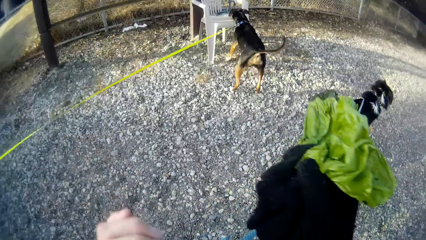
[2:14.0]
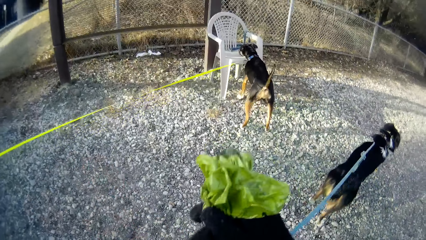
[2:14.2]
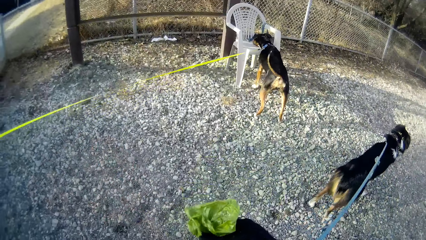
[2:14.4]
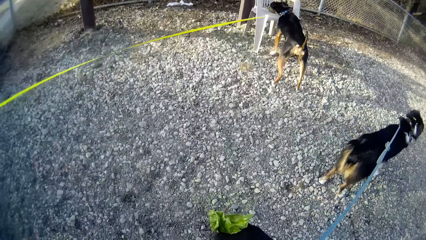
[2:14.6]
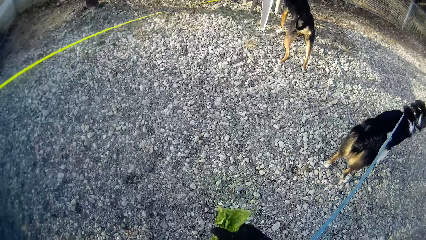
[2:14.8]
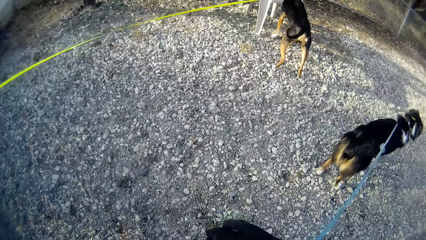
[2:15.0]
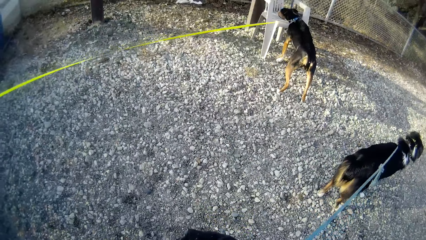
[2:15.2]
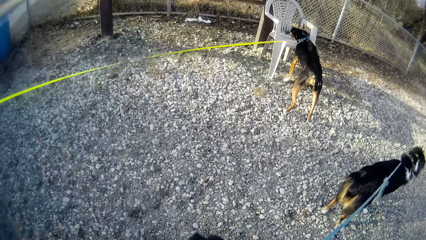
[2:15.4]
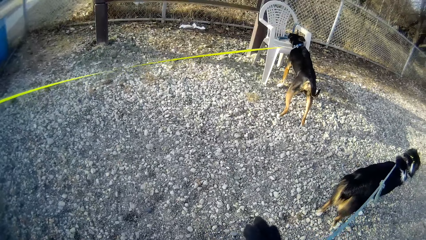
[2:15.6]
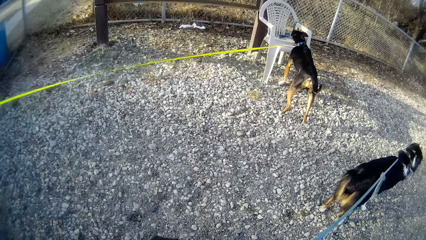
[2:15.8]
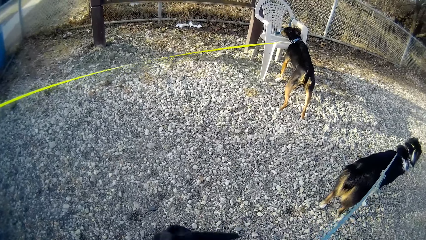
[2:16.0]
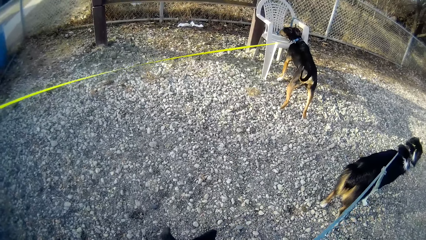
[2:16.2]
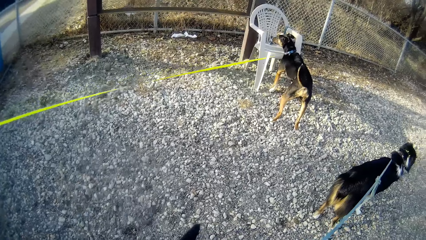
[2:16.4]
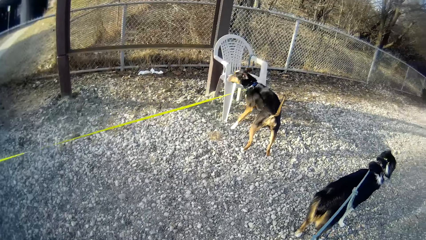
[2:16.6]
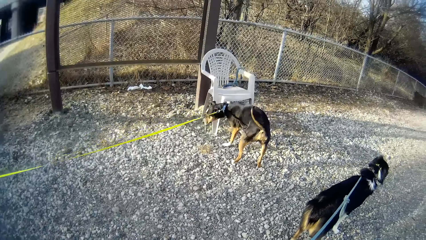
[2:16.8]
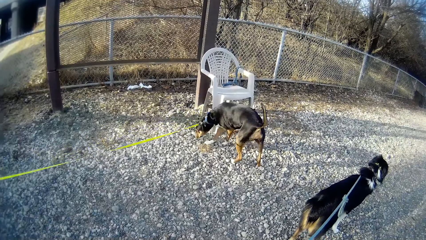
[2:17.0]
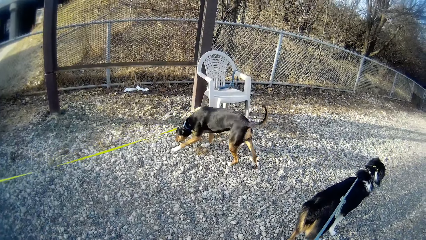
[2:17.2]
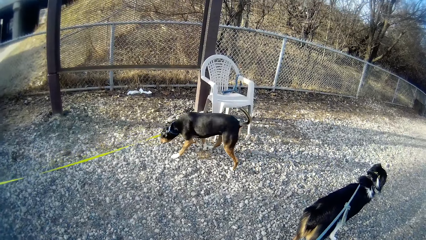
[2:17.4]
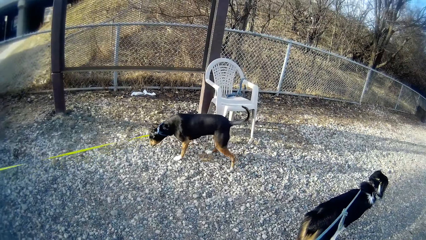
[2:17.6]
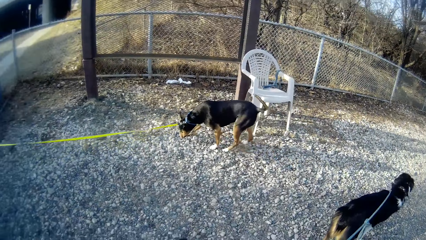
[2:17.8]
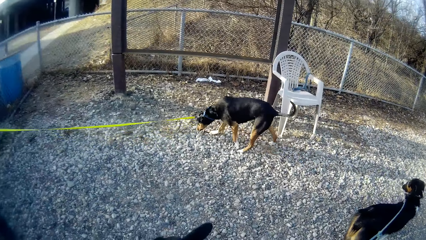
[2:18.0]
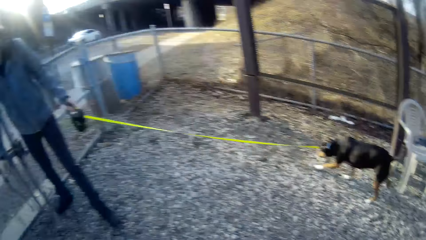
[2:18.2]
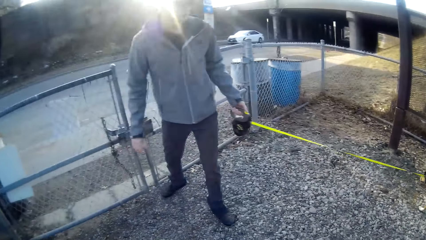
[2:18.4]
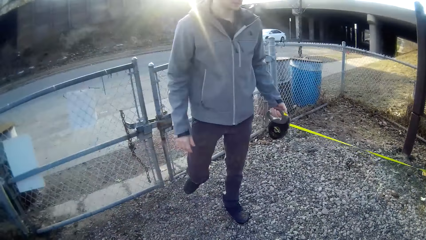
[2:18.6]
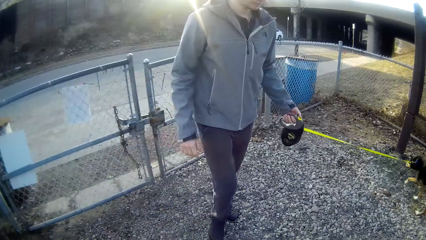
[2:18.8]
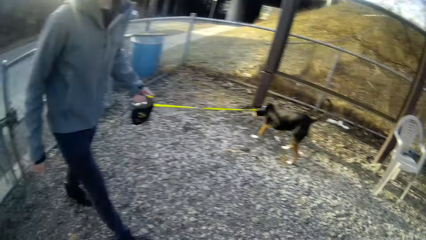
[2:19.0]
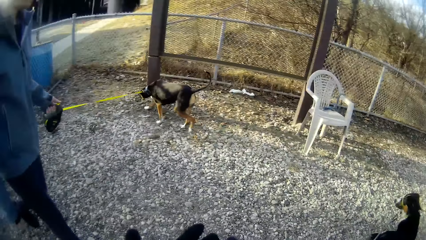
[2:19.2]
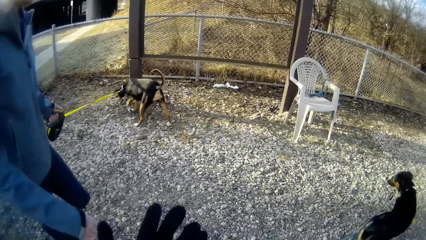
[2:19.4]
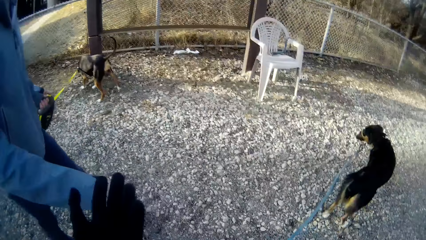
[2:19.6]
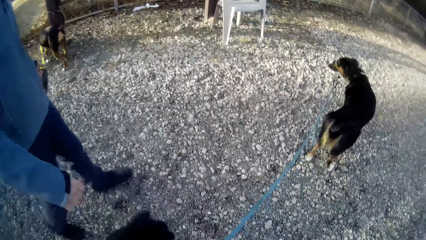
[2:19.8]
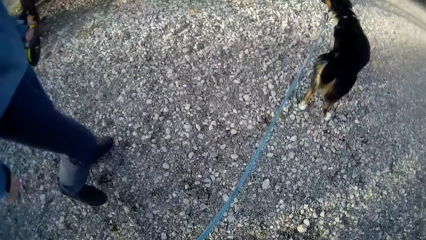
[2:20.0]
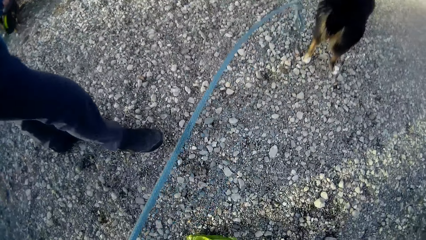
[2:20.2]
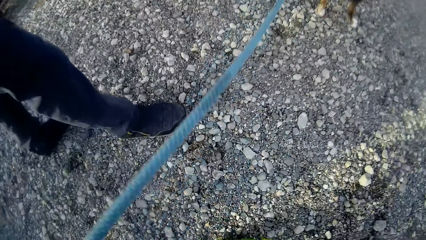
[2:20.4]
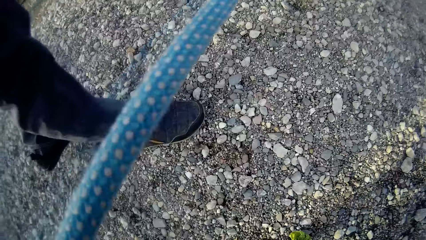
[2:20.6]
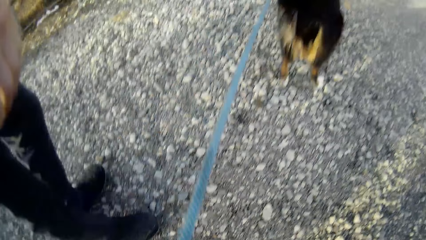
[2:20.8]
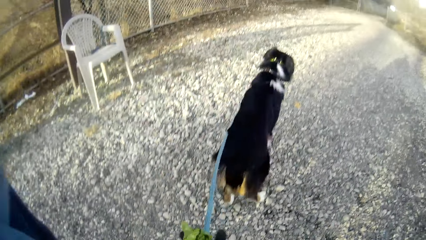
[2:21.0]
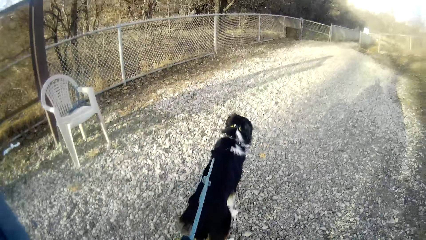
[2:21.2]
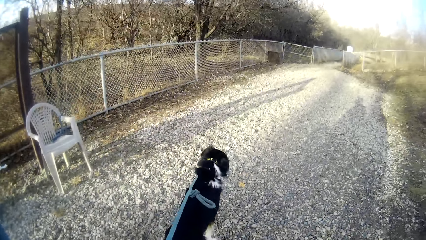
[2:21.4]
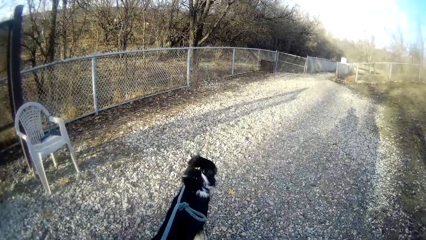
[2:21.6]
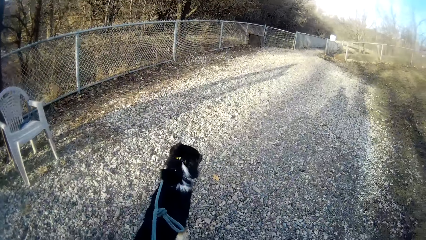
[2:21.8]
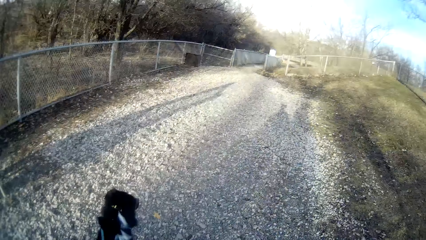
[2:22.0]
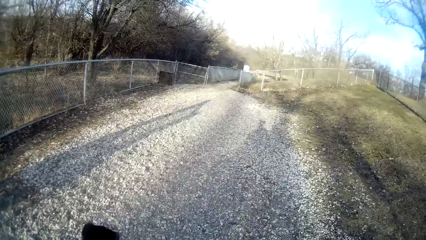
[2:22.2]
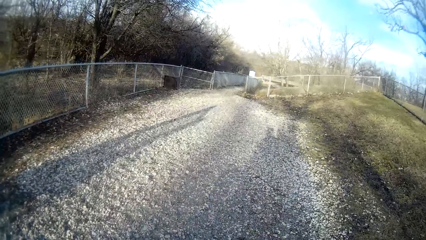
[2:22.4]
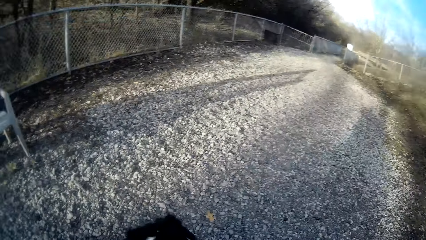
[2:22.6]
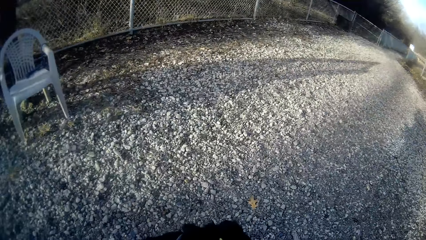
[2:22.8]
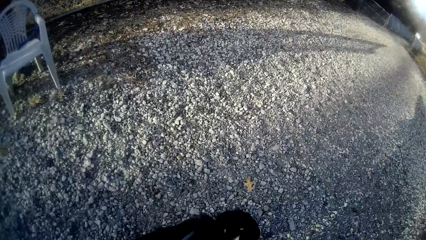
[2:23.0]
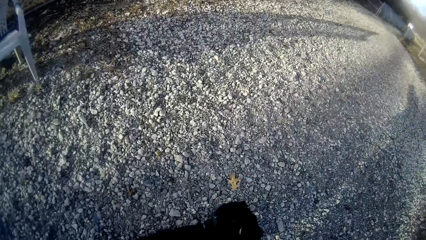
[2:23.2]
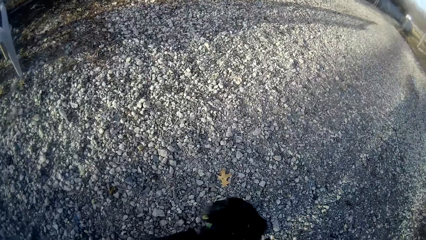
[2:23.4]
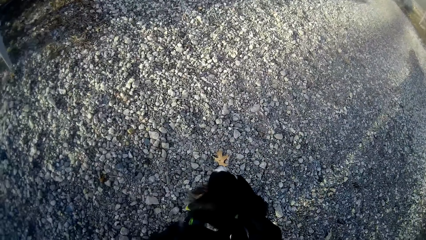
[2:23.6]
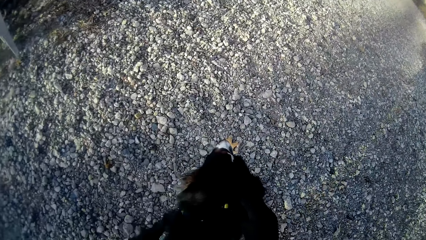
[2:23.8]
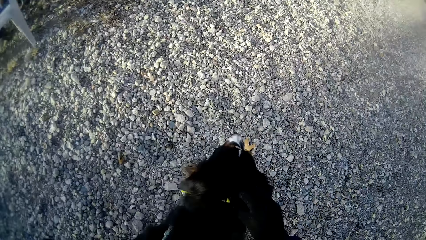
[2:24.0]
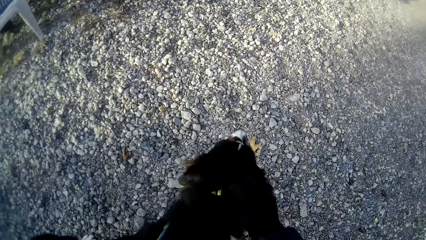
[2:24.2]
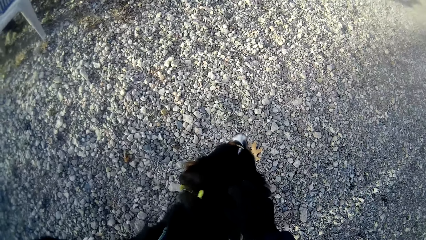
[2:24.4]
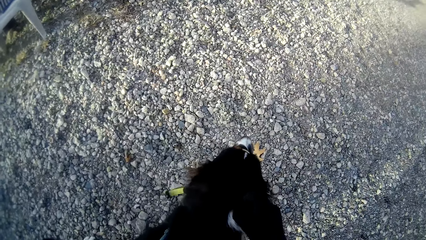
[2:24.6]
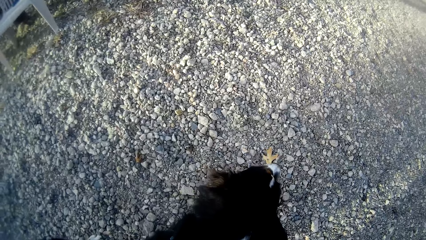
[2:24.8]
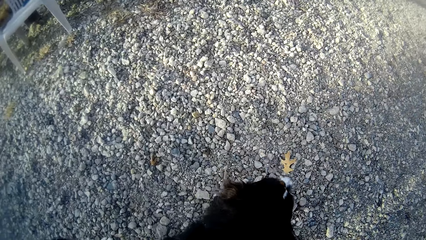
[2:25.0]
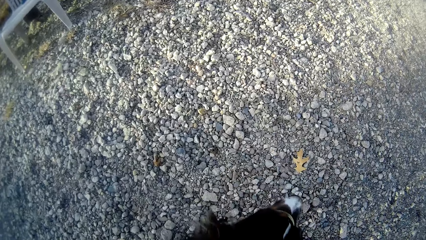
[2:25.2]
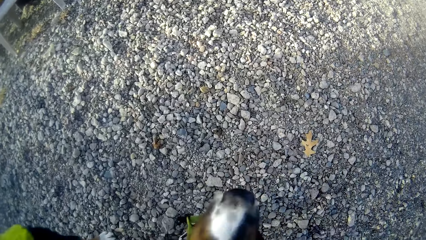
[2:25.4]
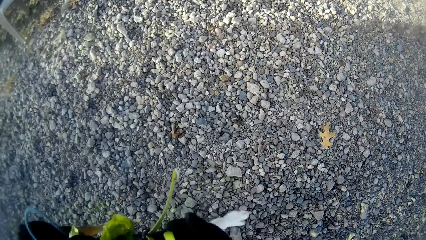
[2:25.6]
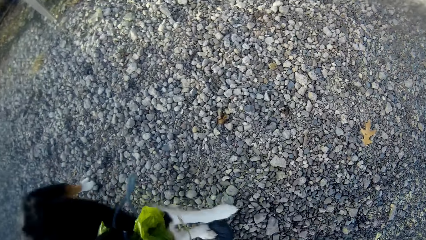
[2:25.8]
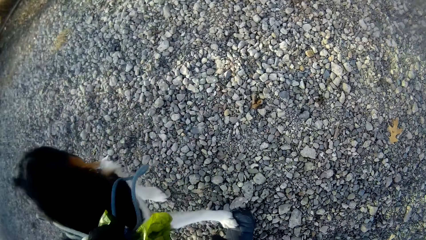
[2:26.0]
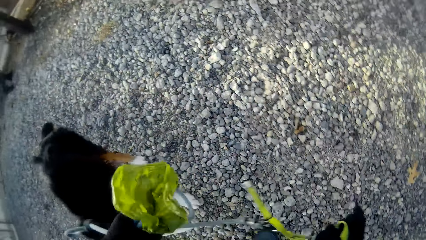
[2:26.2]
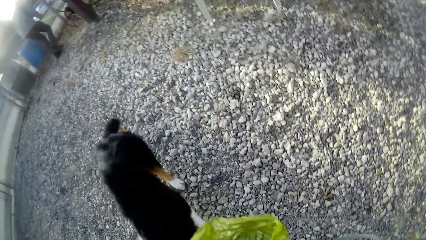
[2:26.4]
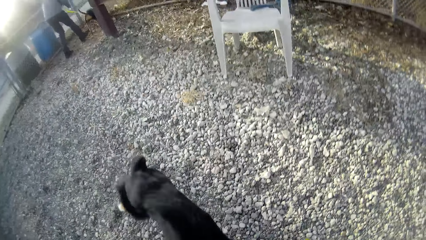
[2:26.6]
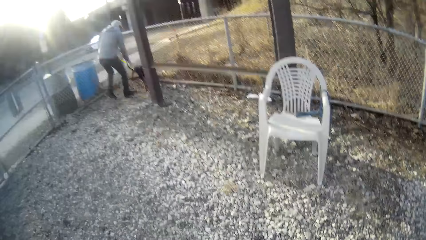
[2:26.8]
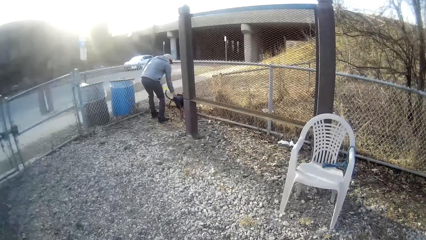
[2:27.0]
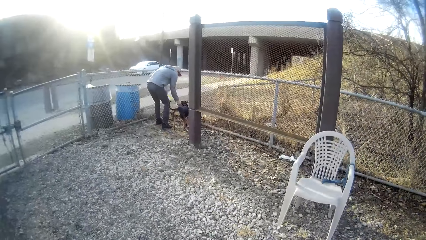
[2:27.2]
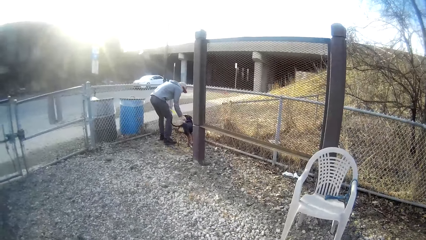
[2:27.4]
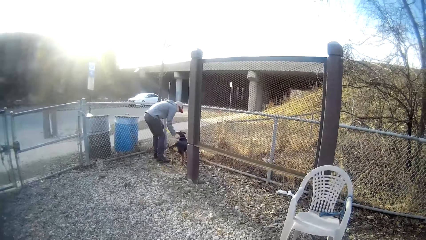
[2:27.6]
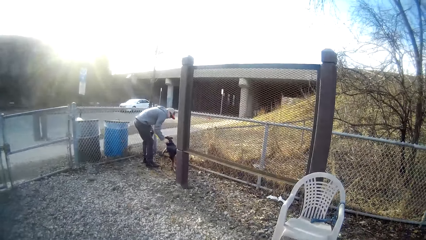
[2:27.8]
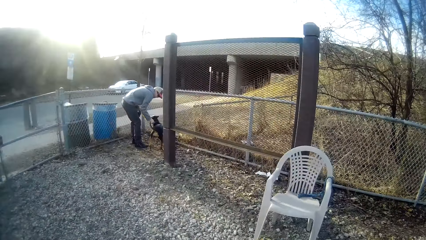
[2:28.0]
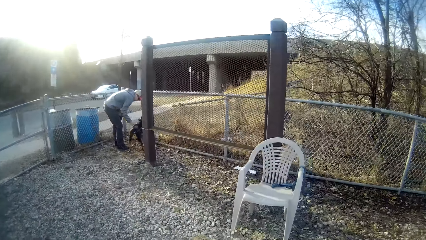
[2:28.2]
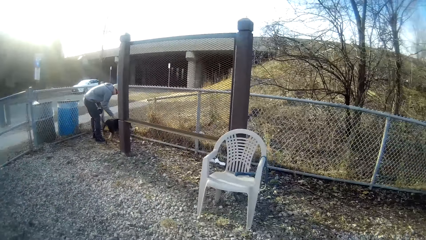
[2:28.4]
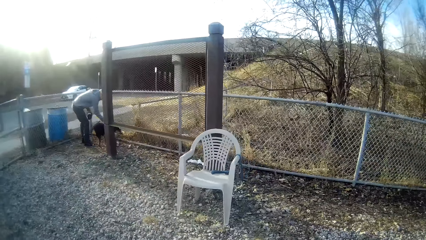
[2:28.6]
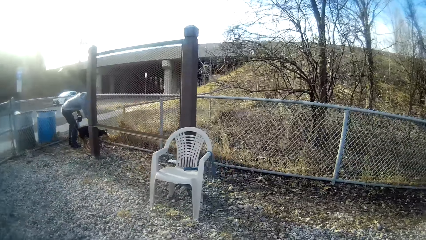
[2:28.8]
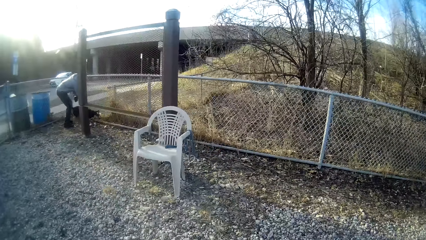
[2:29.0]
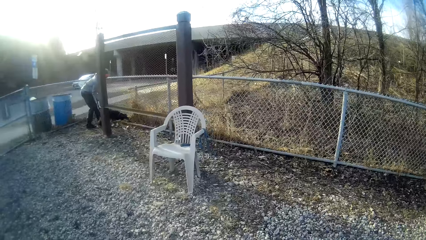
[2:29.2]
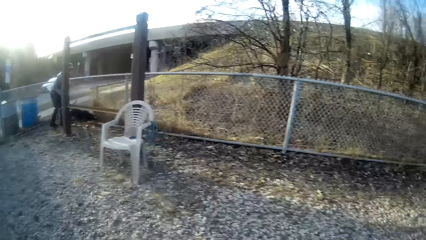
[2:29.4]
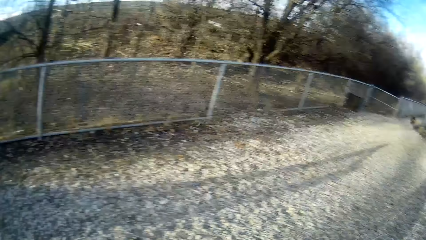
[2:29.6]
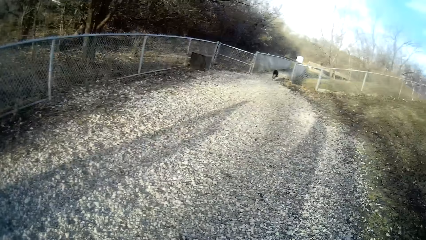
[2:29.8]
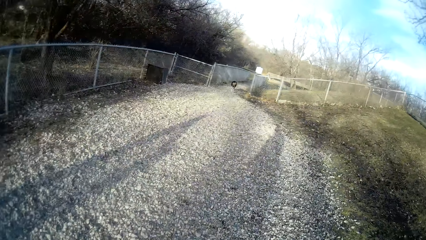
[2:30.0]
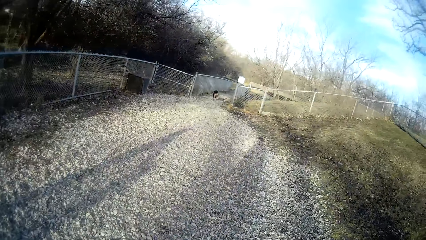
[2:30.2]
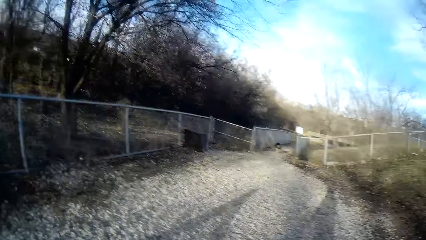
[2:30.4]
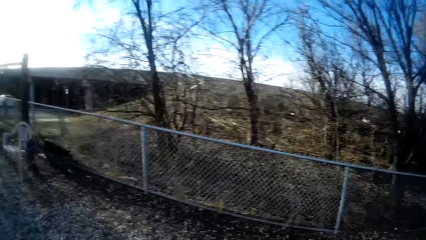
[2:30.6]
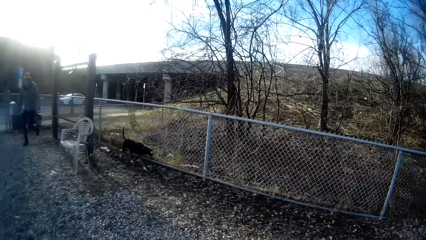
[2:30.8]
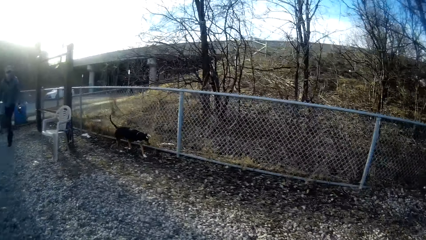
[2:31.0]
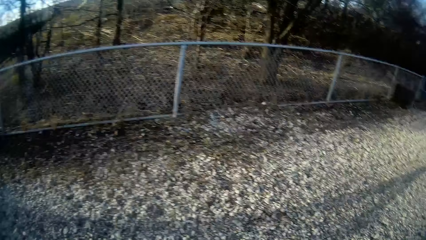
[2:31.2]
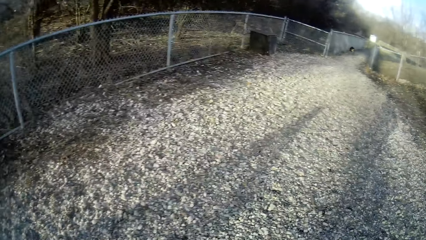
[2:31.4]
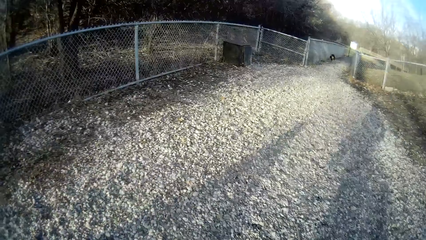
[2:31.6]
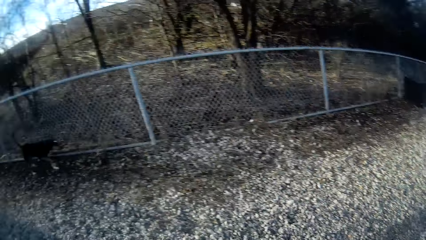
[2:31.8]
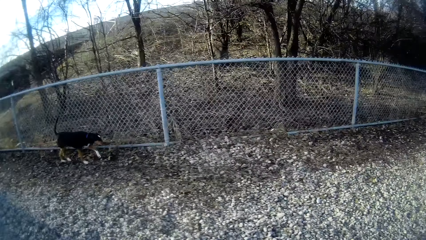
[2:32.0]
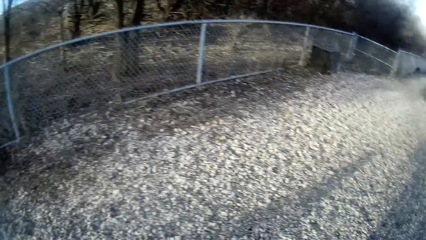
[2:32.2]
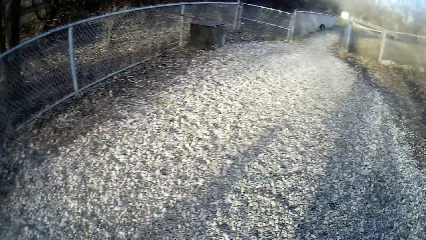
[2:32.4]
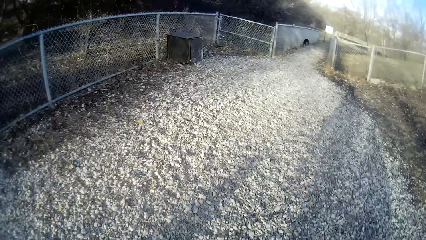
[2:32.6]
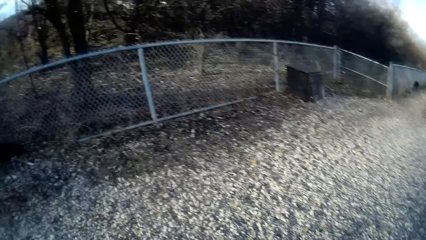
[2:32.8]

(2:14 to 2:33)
The camera wearer looks at the dogs. He looks at a man. The camera wearer and the man walk on gravel stones. The camera wearer looks around. He removes the dog leash from a dog with his right hand. He looks at the man. The man removes the dog leash from another dog with his right hand. The camera wearer and the man walk towards the field.
